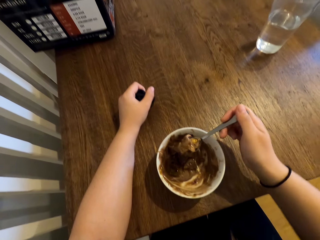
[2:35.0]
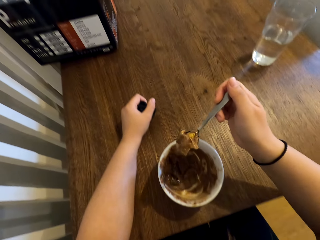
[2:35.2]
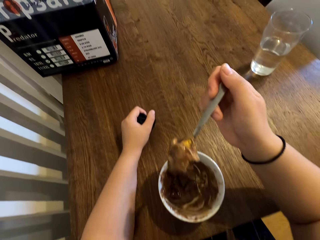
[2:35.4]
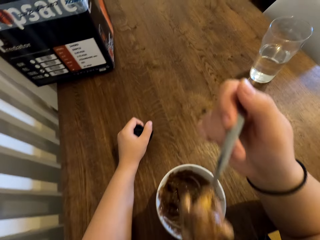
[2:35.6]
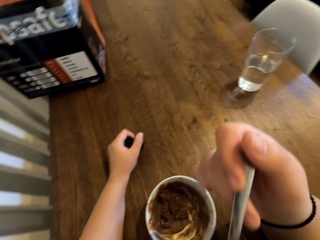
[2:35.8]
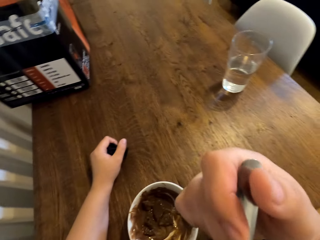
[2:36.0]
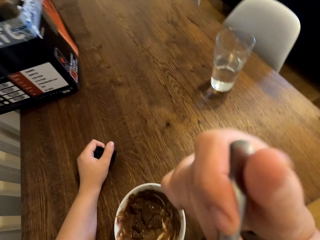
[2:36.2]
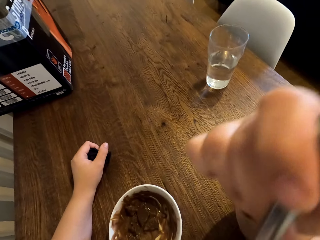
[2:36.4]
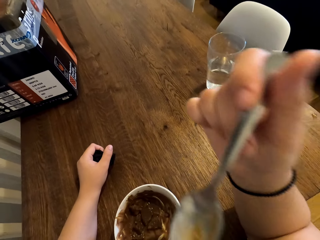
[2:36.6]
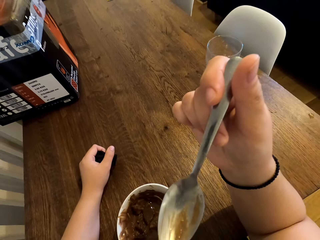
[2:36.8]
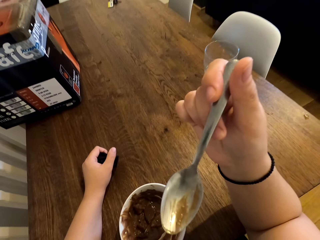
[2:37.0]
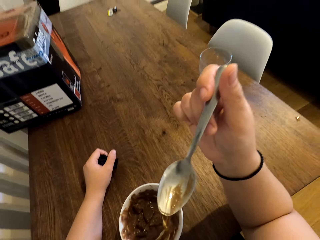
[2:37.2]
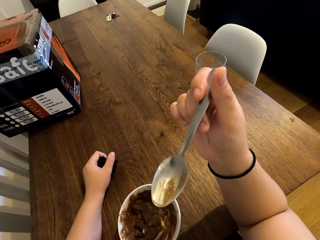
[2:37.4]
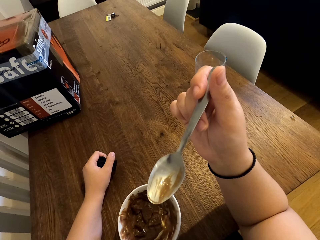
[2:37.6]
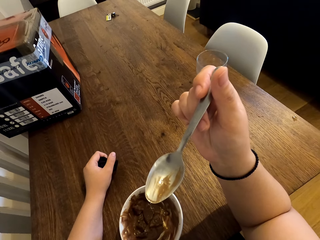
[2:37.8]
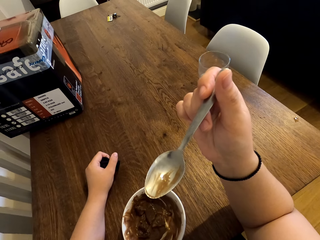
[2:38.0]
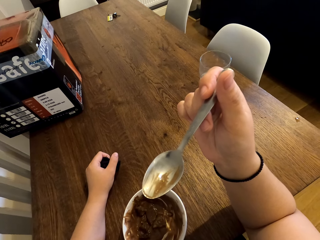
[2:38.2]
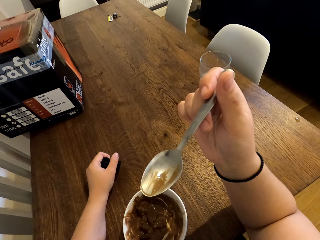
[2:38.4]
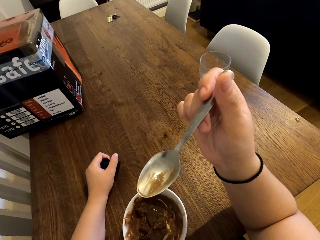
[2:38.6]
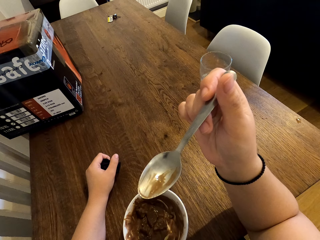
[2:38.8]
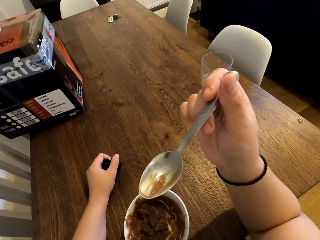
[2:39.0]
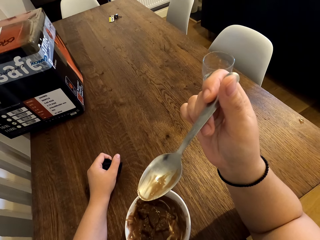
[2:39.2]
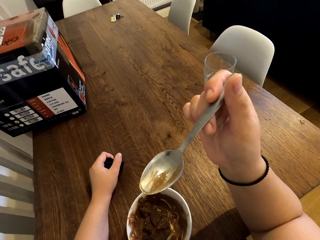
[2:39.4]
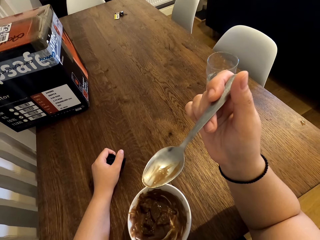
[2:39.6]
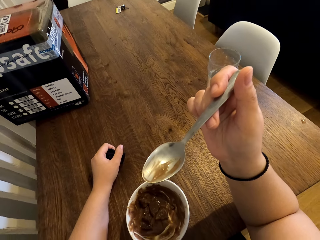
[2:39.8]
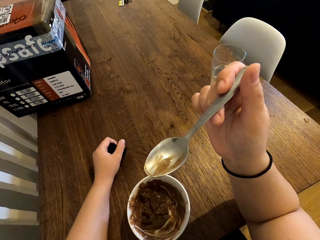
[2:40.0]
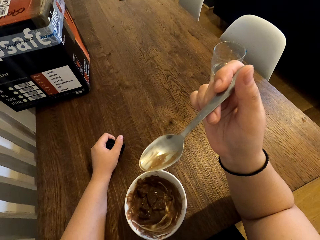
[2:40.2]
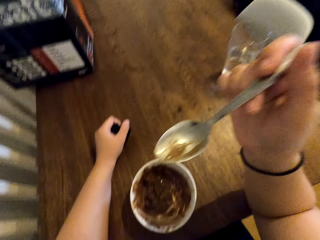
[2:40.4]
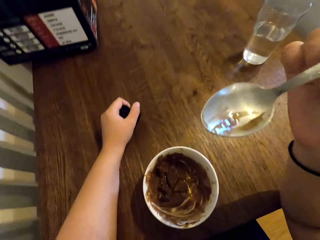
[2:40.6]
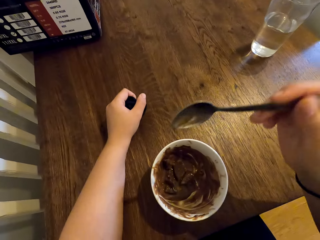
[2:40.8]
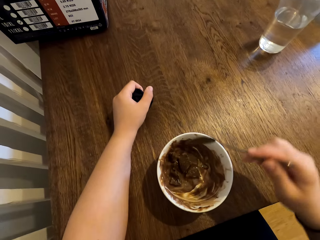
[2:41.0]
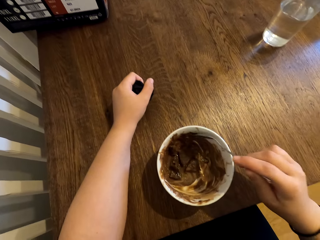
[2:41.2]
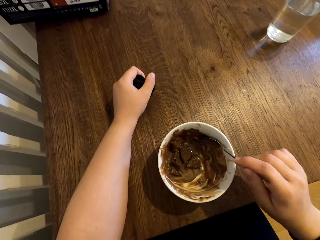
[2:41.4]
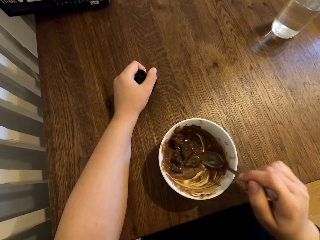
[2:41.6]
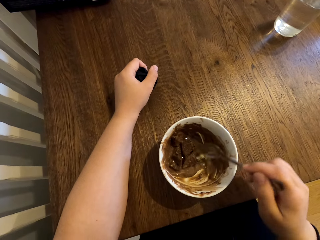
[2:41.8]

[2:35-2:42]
The camera wearer rests her elbow on the table. She eats the ice-cream with the biscuits. She scoops the ice-cream with the biscuits in the bowl with the spoon.

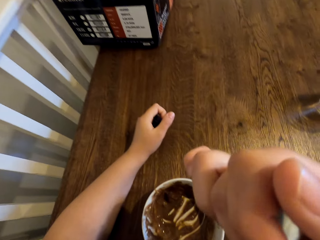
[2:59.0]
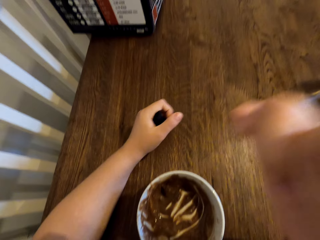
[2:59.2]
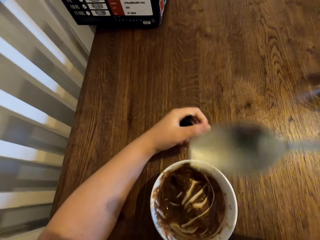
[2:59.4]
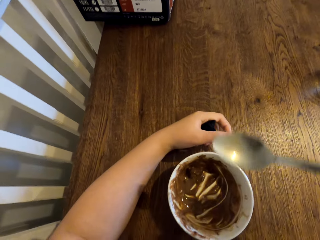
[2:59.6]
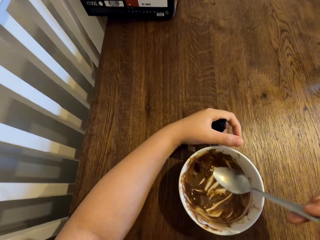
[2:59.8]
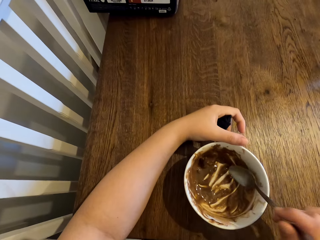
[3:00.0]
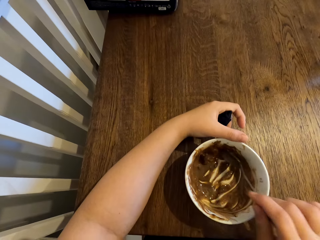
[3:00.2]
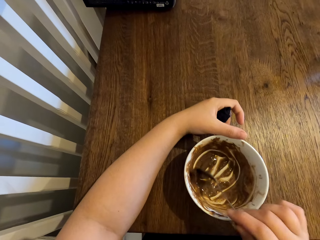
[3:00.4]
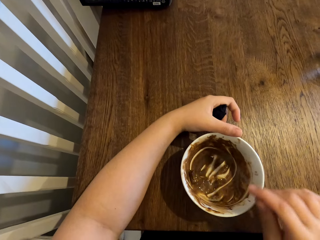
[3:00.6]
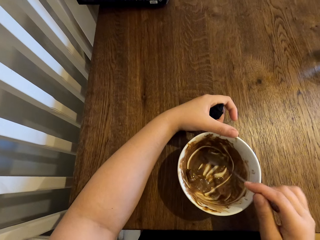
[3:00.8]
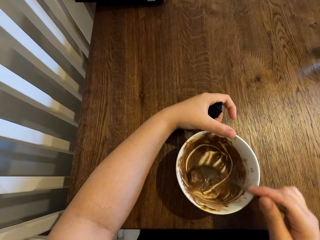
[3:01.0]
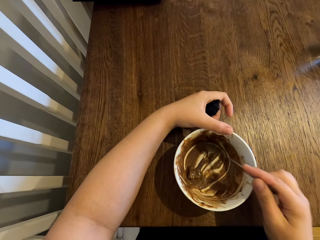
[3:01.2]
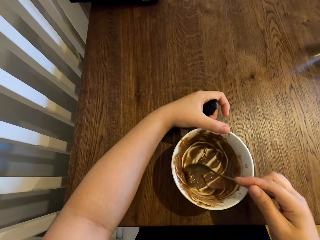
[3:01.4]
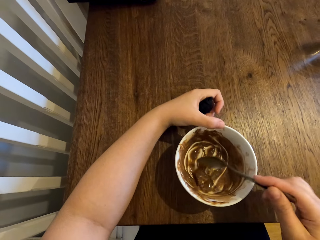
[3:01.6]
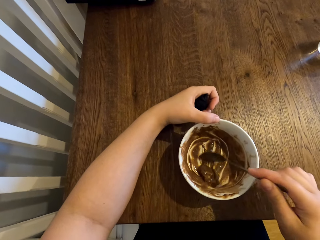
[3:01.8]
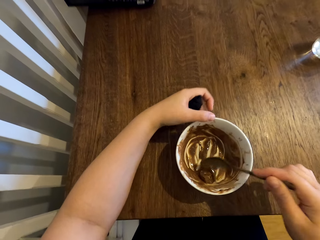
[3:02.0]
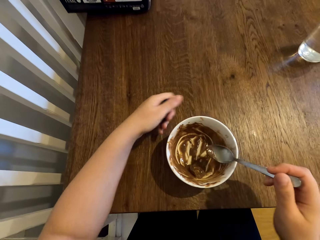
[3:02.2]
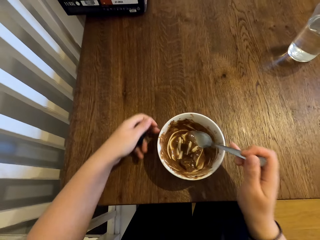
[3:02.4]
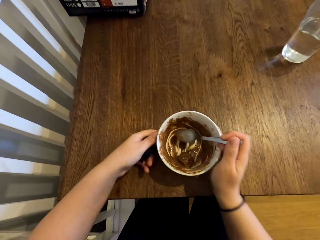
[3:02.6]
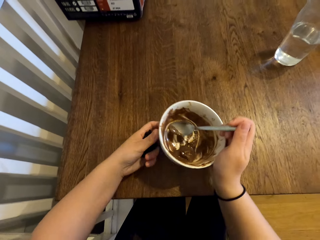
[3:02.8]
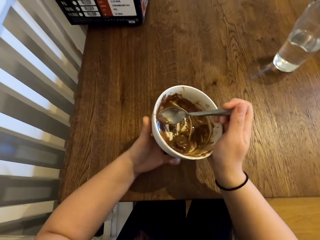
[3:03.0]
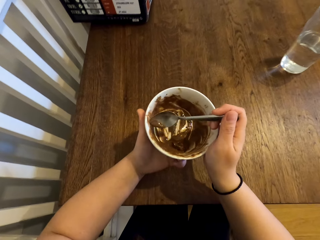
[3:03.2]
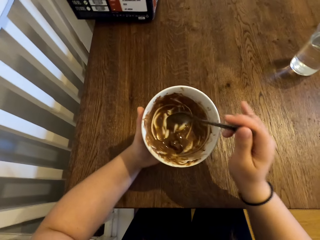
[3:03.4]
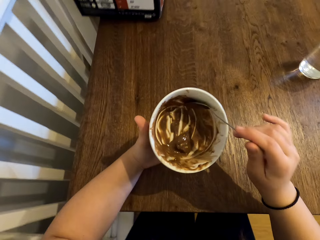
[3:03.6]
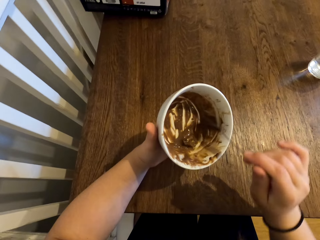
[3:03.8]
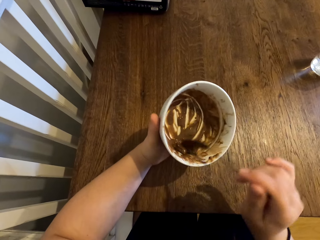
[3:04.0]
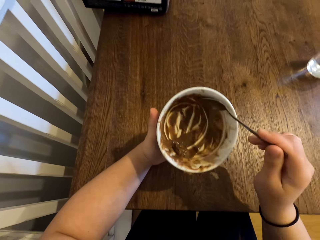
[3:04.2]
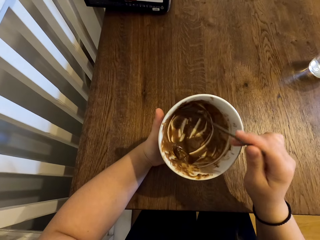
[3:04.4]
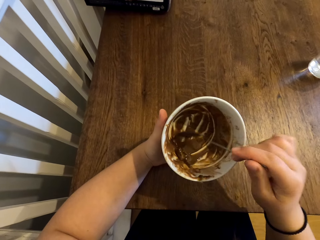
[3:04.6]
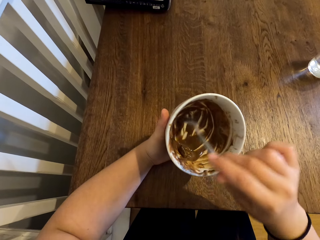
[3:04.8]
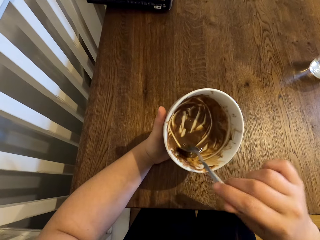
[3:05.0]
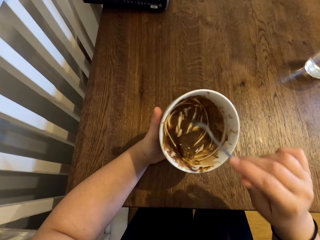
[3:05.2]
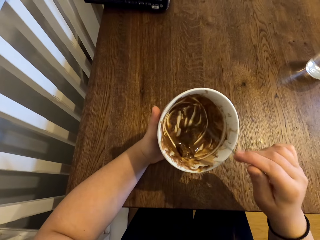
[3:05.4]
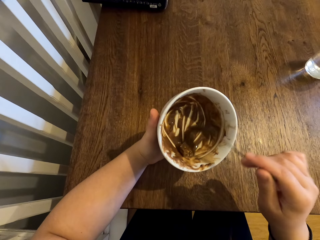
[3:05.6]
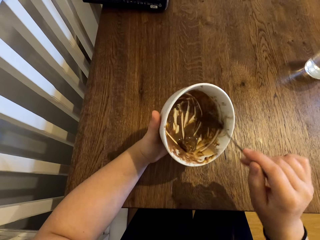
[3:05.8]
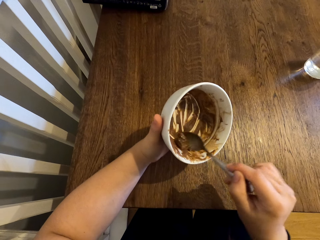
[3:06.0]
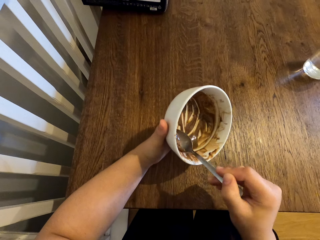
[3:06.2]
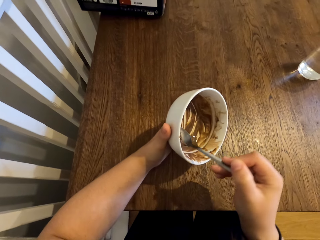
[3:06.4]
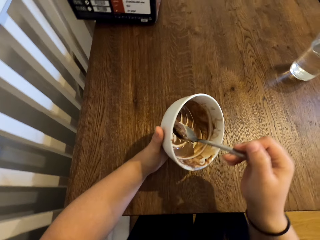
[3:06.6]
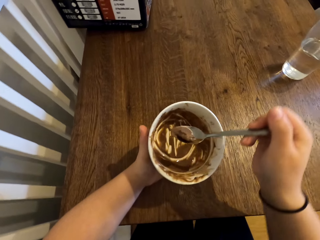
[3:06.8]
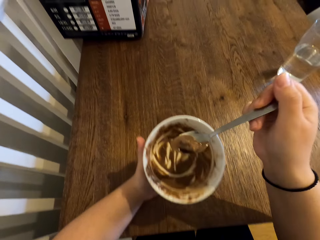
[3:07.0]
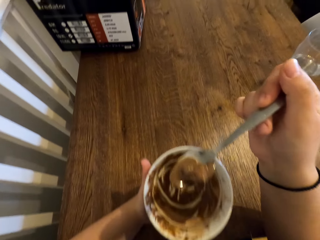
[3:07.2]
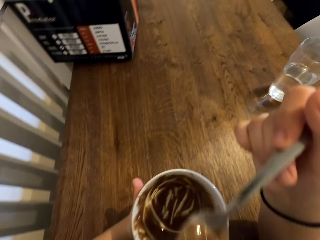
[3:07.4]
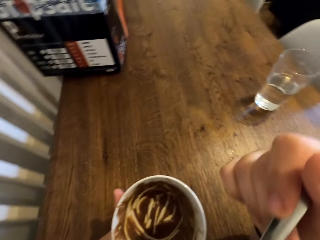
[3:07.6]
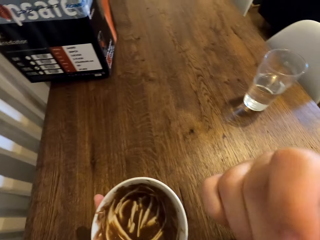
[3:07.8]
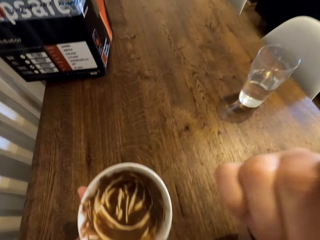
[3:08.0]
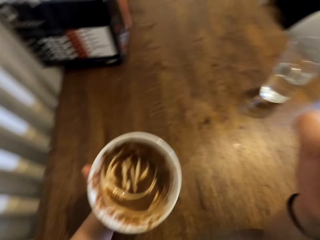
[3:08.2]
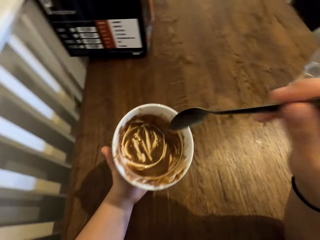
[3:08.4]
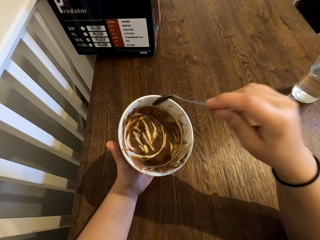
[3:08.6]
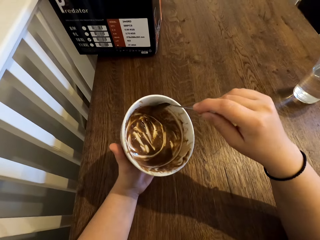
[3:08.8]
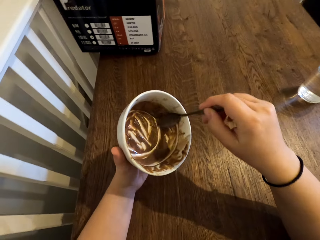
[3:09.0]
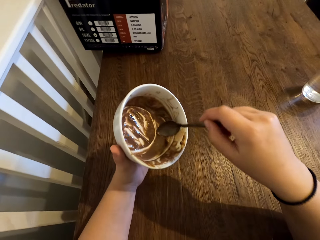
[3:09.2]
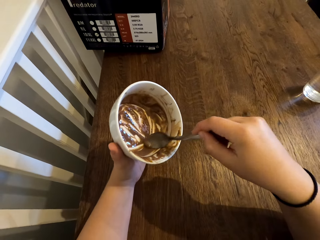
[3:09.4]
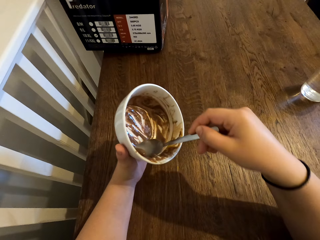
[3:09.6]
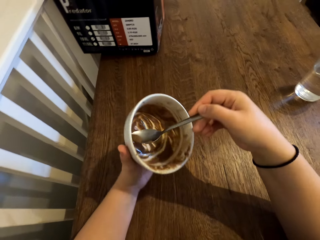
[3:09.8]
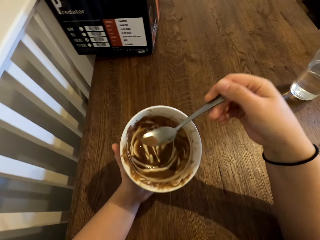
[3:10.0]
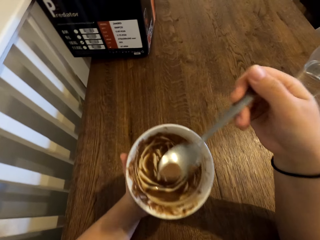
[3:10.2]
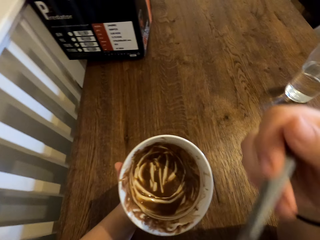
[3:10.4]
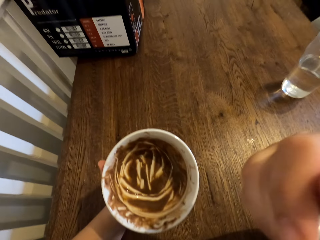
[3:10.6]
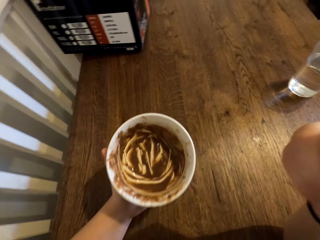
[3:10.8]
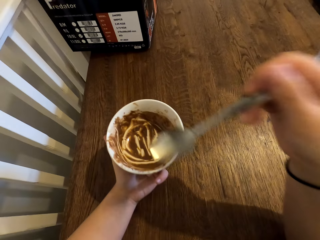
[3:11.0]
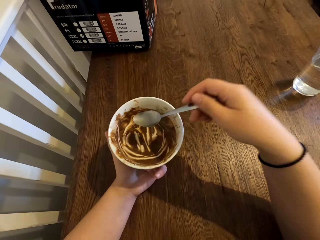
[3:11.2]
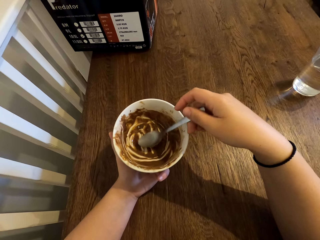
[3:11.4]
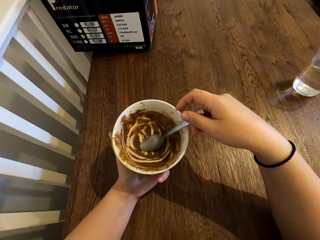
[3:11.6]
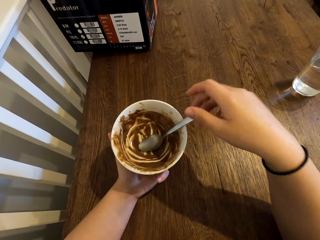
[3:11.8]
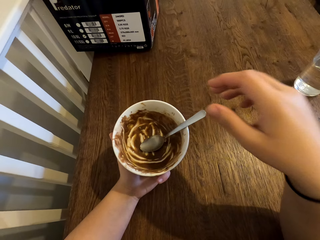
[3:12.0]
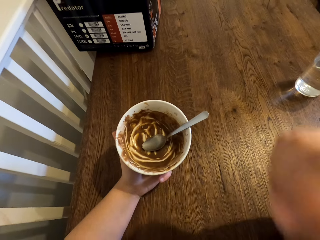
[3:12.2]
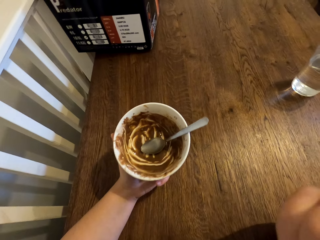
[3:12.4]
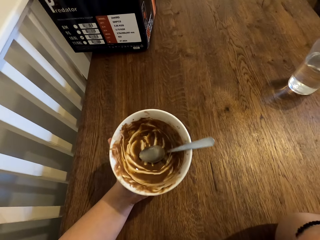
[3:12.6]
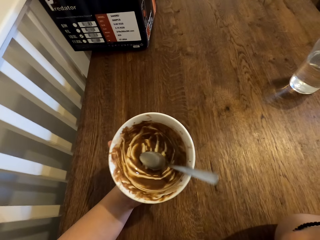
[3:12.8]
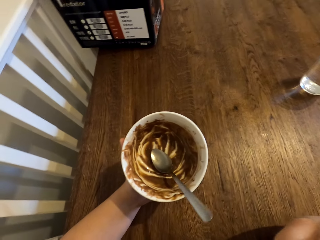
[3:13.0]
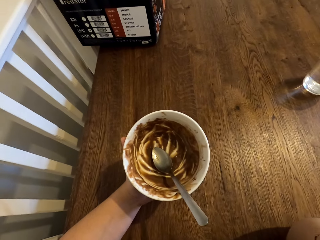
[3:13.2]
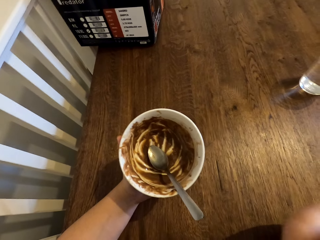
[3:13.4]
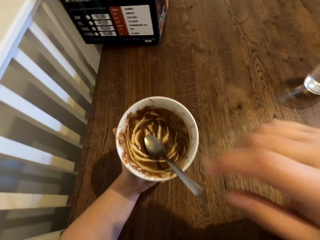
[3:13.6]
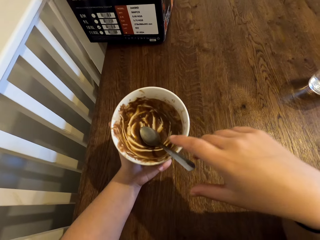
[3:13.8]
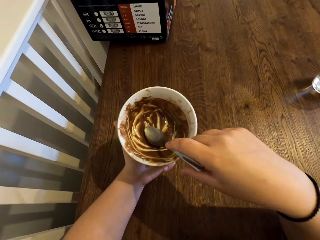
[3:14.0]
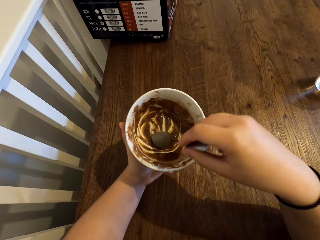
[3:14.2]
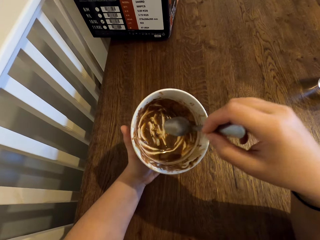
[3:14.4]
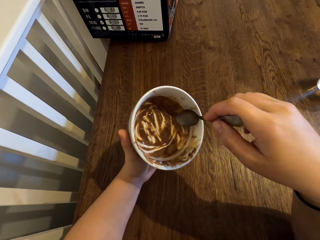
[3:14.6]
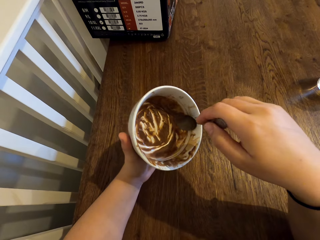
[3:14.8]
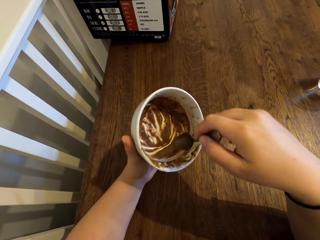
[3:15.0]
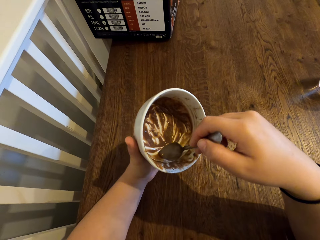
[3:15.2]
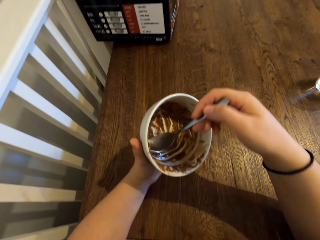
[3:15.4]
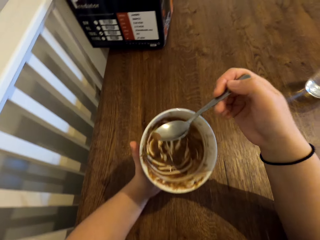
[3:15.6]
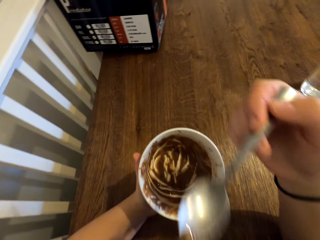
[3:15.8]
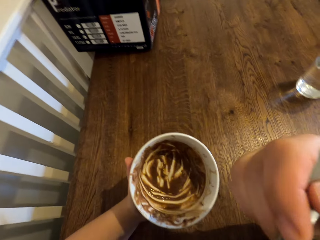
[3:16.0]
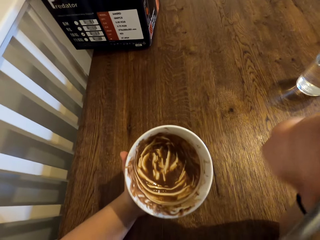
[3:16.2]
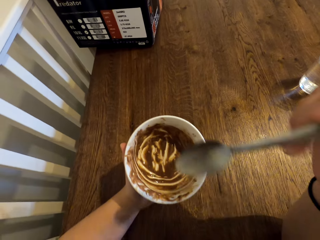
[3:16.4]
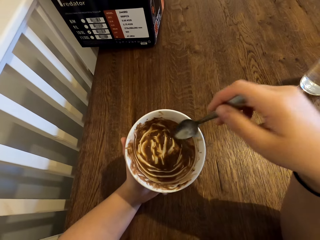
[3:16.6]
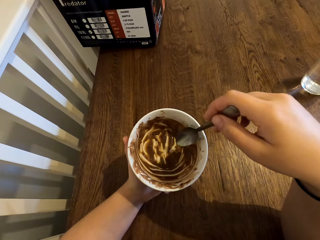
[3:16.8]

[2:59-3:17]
The camera wearer eats the ice-cream with the biscuits. She scoops the ice-cream with the biscuits in the bowl with the spoon. She holds the bowl with her thumb. She picks up the bowl. She scoops the ice-cream with the biscuits in the bowl with the spoon. She rests her elbow on the table. She eats the ice-cream with the biscuits. She scoops the ice-cream in the sides of the bowl with the spoon. She eats the ice-cream. She places the spoon in the bowl. She lifts her right hand. She does something with her hand. She picks up the spoon. She scoops the ice-cream in the sides of the bowl with the spoon. She eats the ice-cream.
